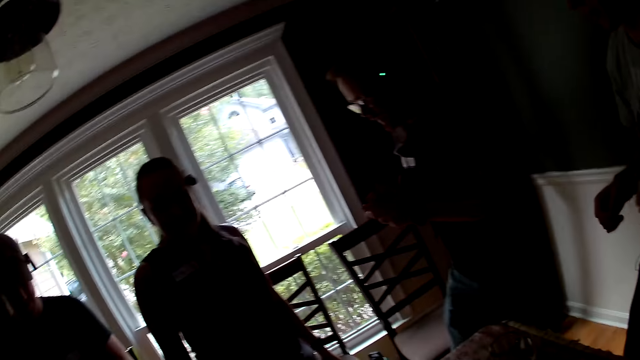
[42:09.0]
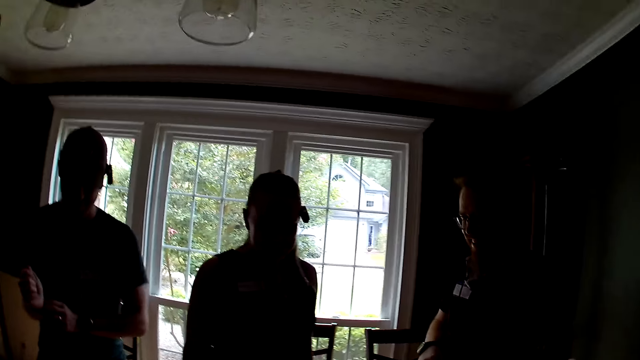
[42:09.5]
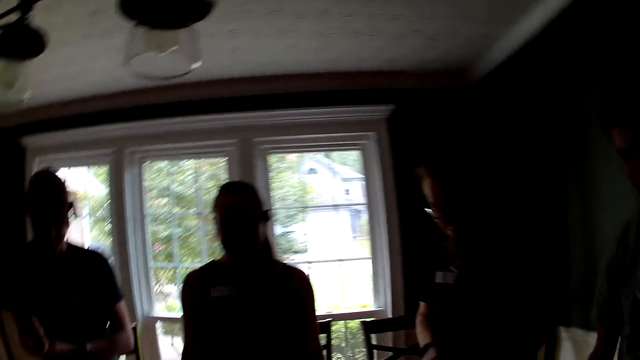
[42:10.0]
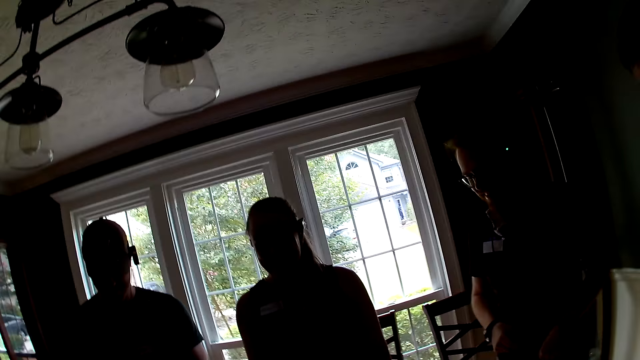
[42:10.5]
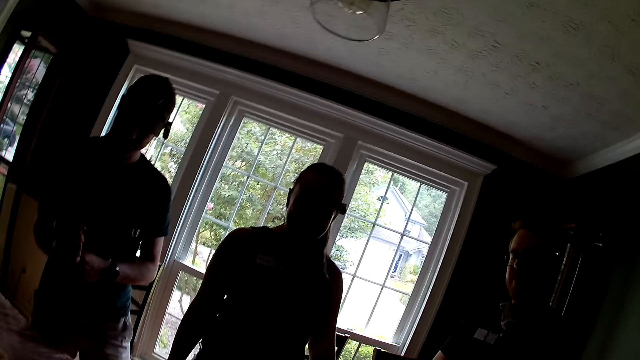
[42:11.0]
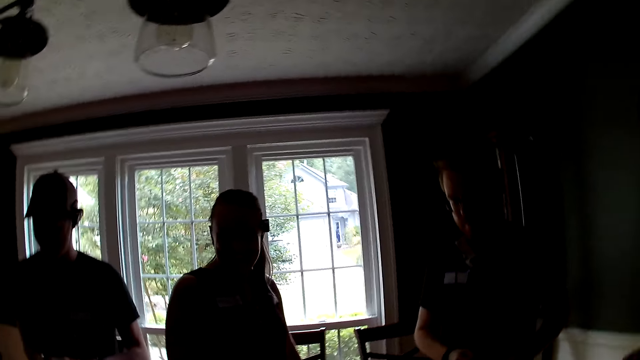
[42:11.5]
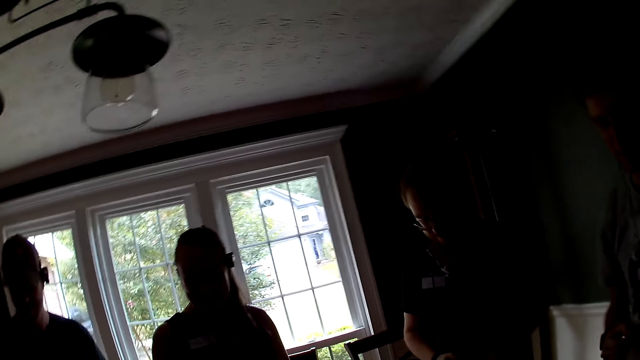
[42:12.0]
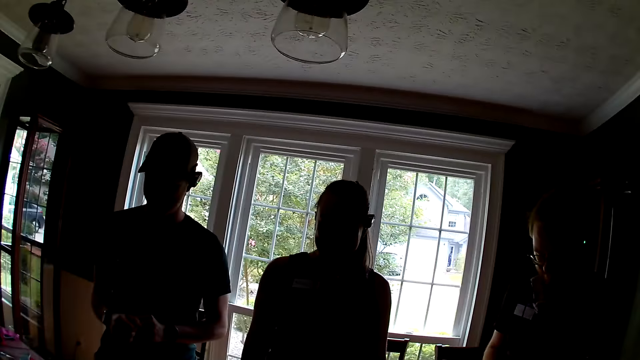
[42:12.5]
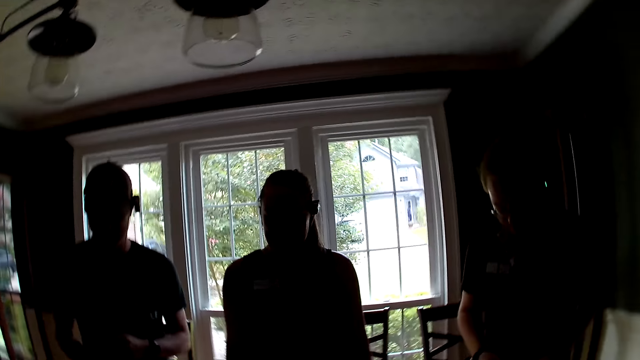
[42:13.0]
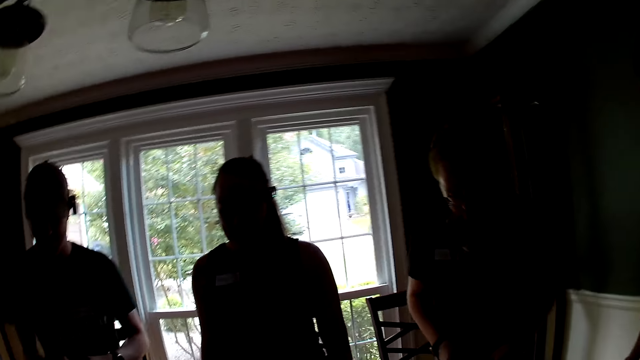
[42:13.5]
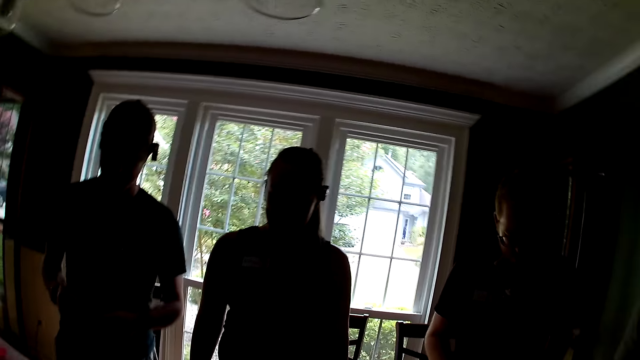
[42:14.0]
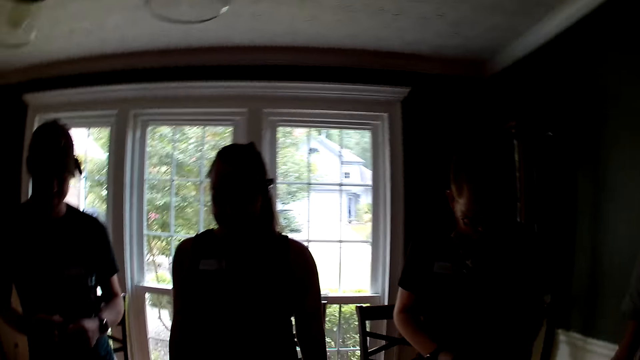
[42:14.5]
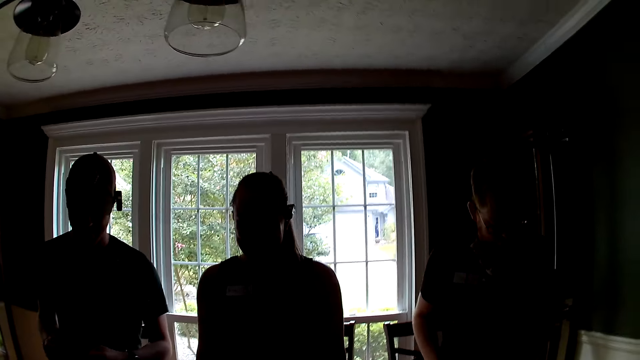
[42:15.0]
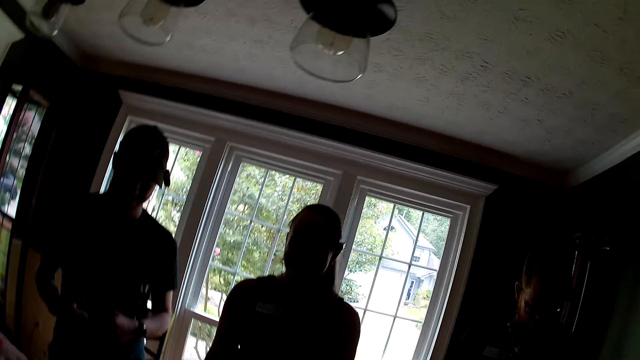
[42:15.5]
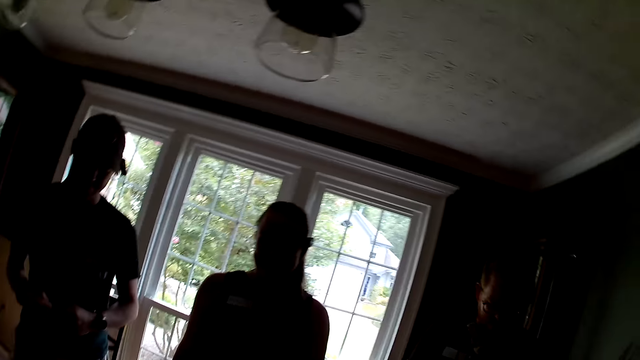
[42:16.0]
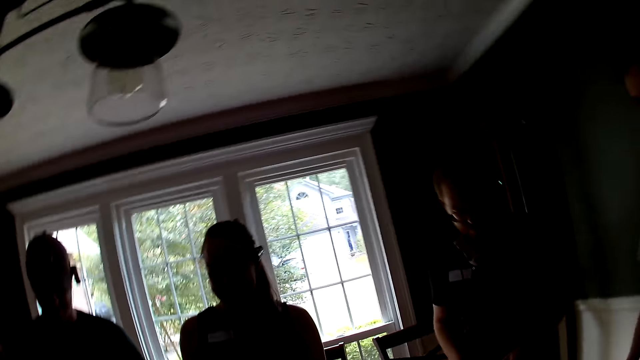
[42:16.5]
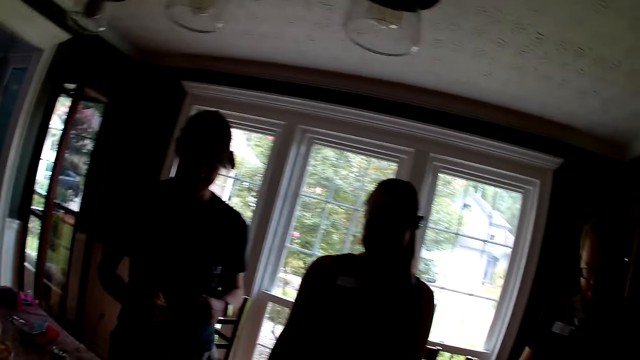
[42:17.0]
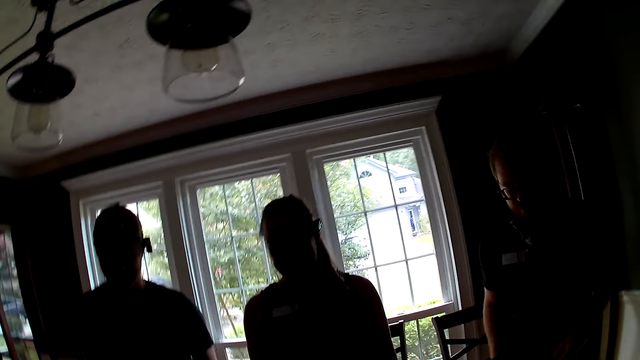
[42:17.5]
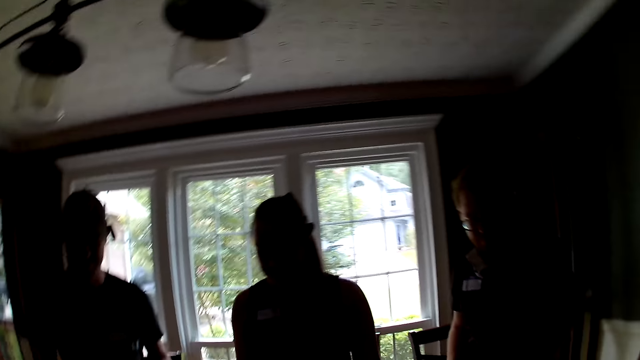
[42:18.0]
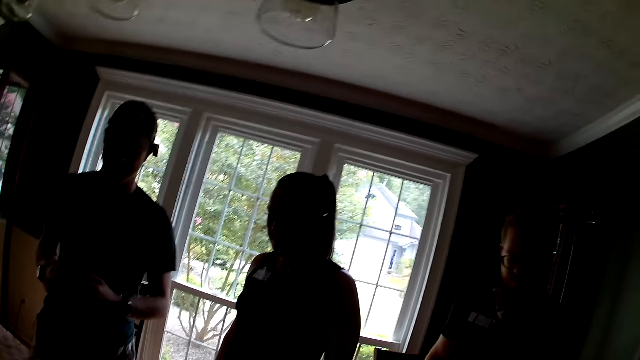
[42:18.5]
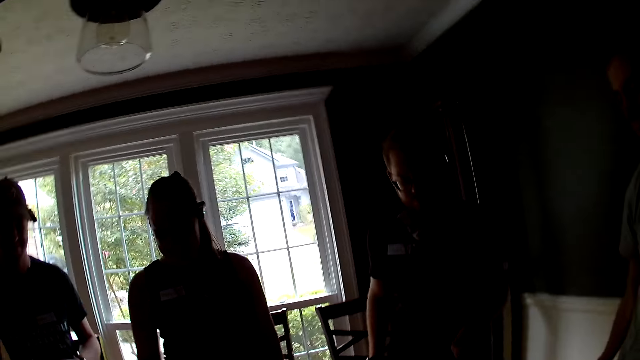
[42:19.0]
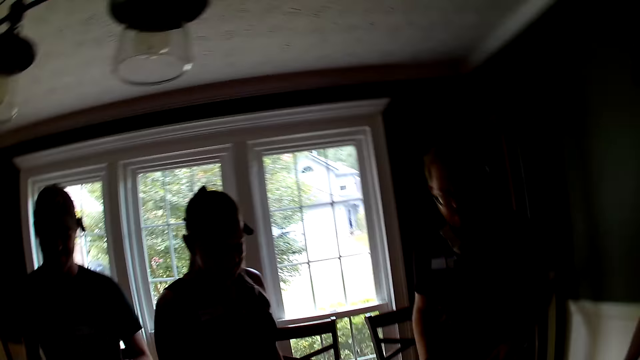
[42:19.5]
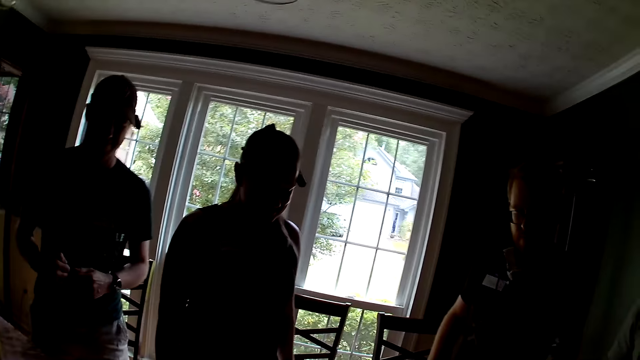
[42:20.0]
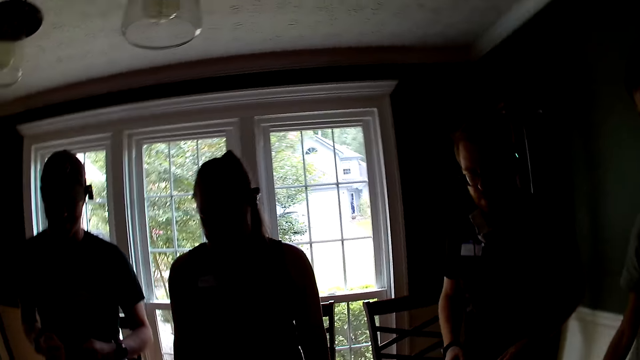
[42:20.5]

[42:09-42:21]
The camera wearer speaks to the group of people.

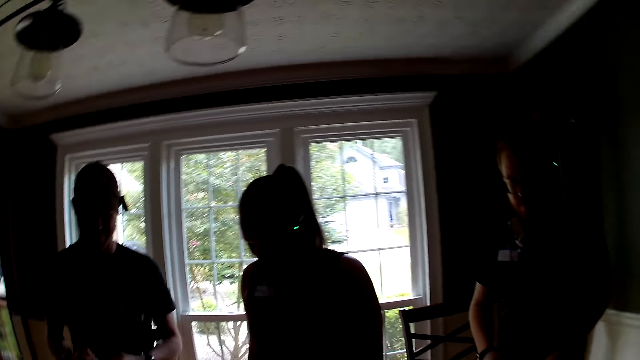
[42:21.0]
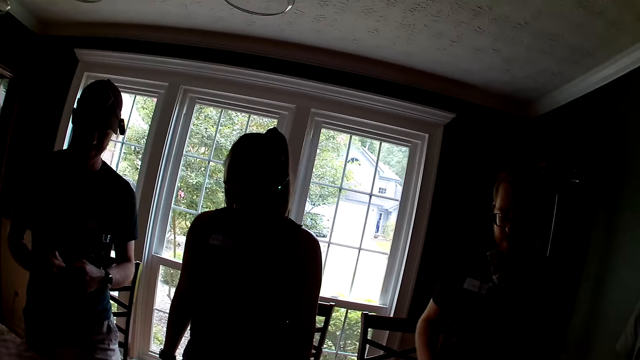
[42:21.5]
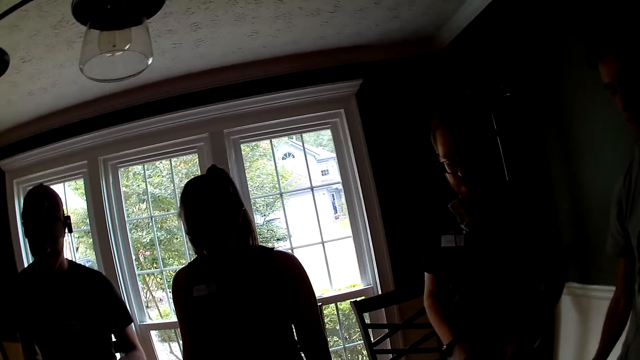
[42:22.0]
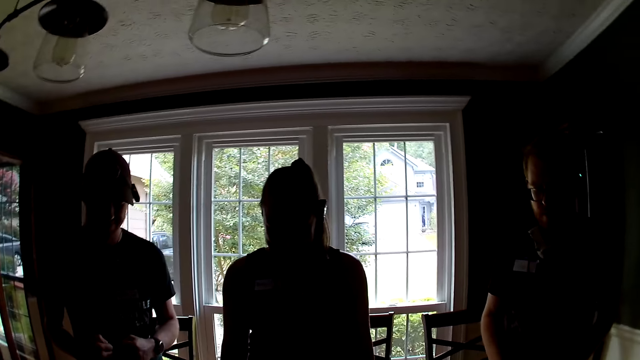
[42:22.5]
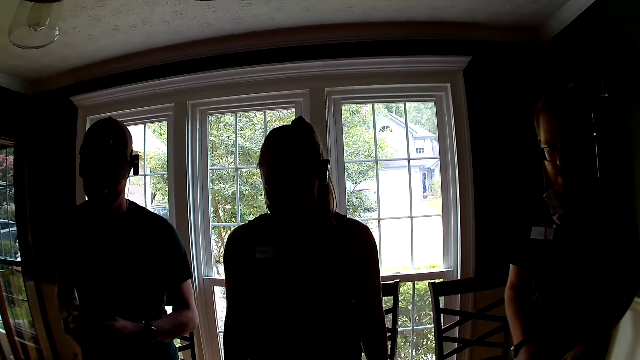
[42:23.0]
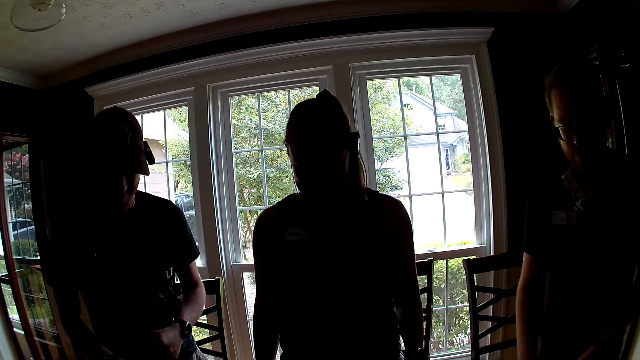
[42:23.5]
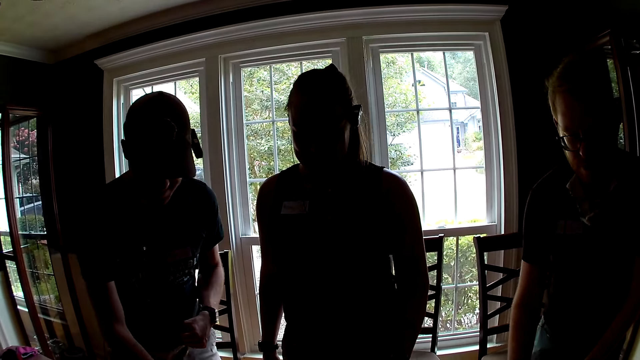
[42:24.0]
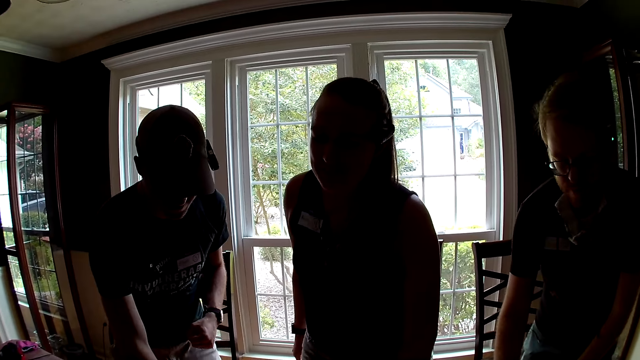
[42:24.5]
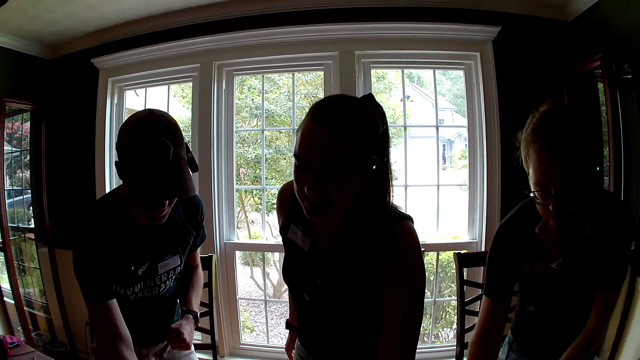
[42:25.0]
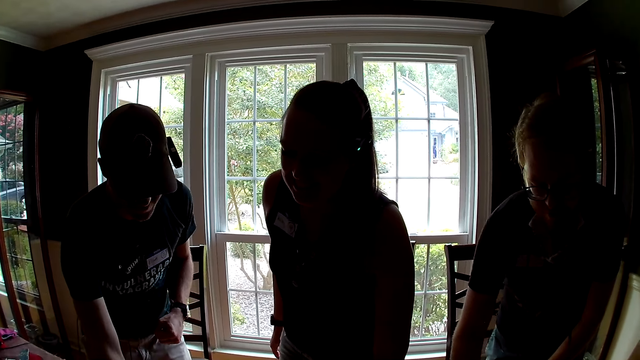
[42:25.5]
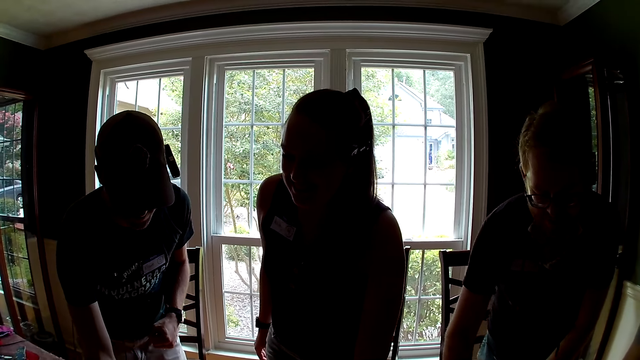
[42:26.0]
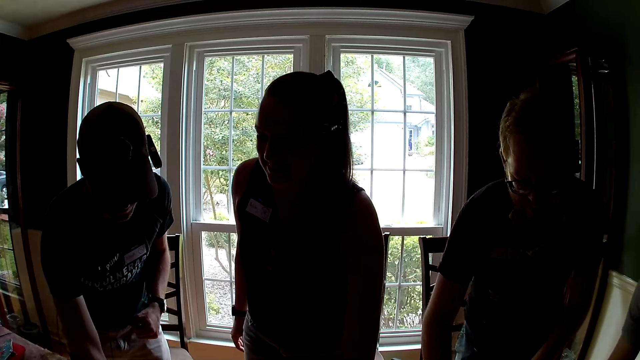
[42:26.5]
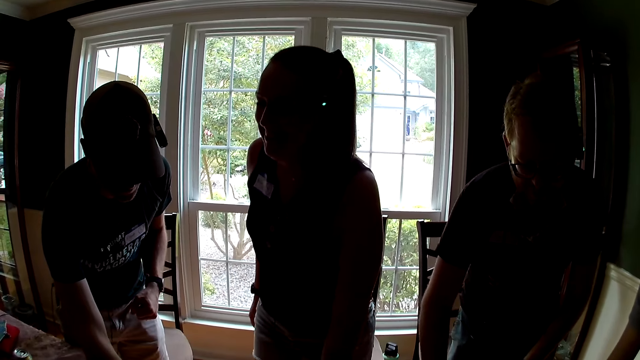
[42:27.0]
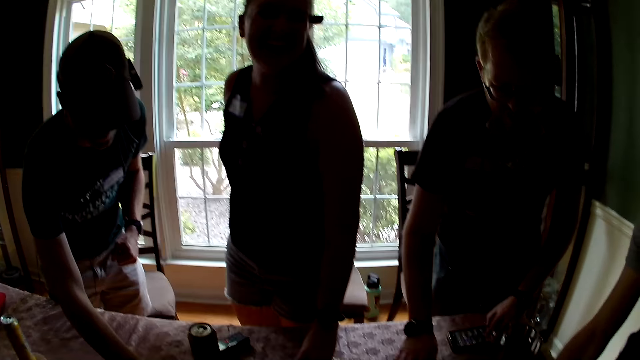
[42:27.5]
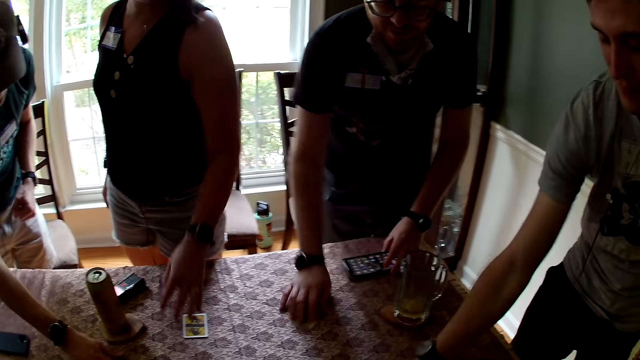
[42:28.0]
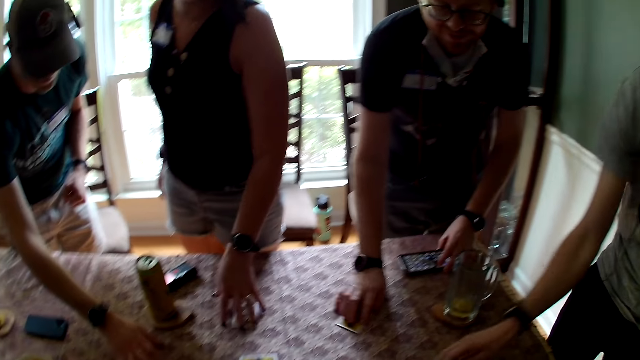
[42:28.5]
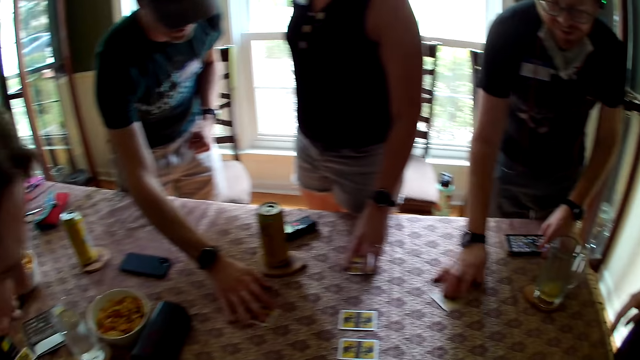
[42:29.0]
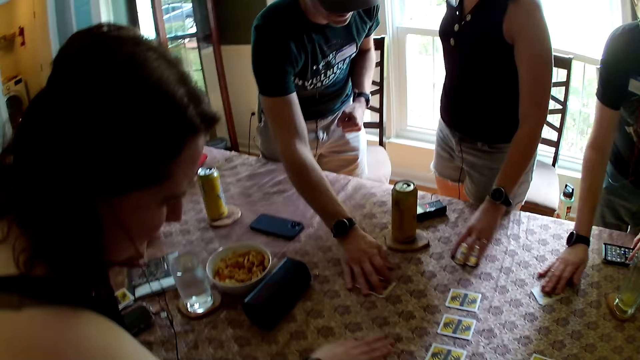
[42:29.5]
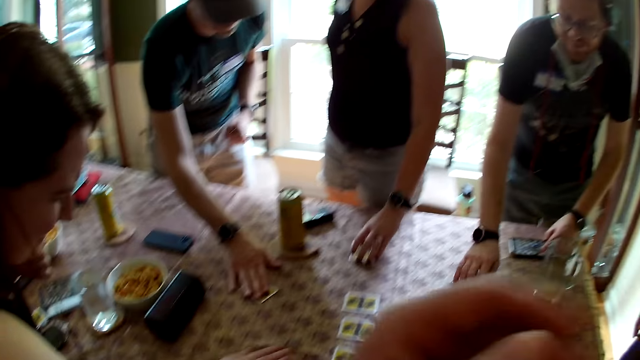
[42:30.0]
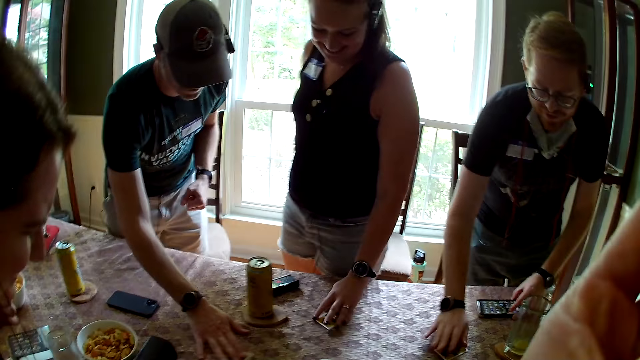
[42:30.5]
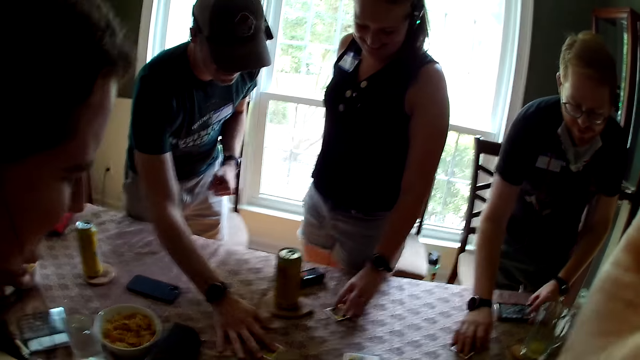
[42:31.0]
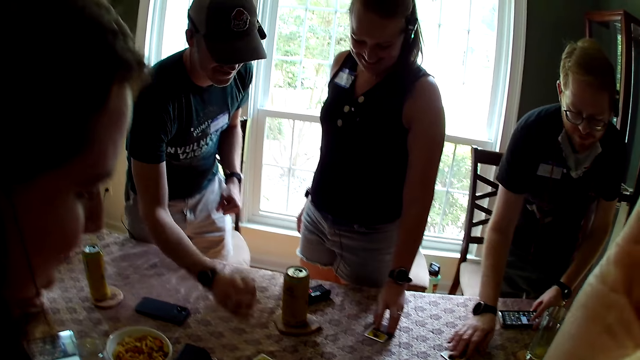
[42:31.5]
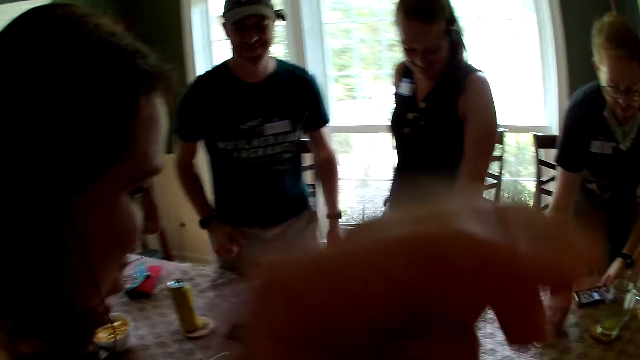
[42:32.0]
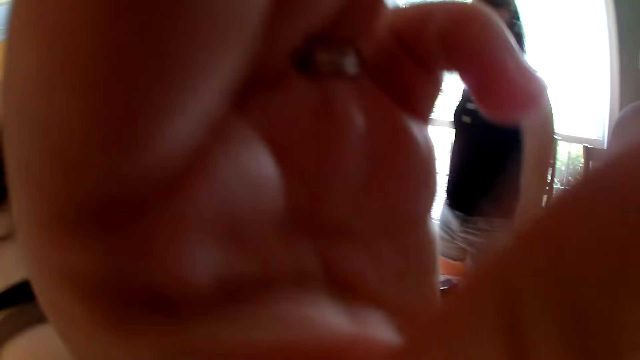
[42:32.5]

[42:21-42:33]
The camera wearer picks cards with the men and women. A man adjusts the card on the table with his right hand. He adjusts the card again. A woman adjusts a card on the table with her left hand. Another woman speaks to the group of people. Another man adjusts a card on the table with his right hand. The camera wearer sets the camera well.
